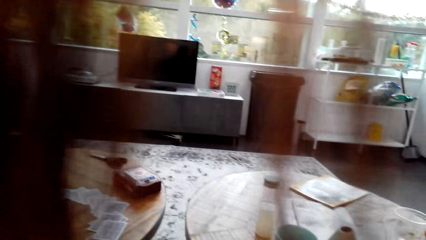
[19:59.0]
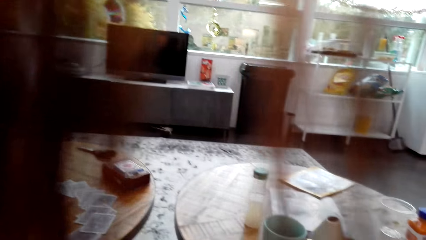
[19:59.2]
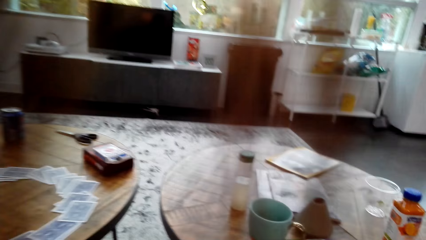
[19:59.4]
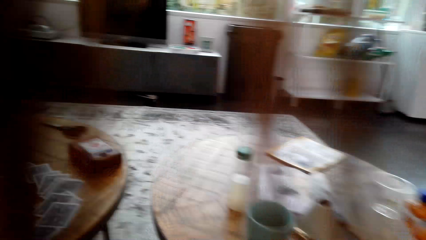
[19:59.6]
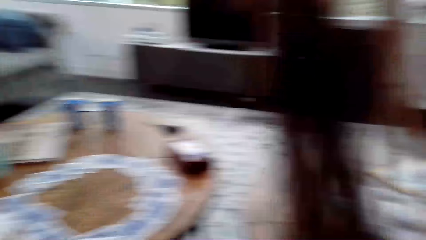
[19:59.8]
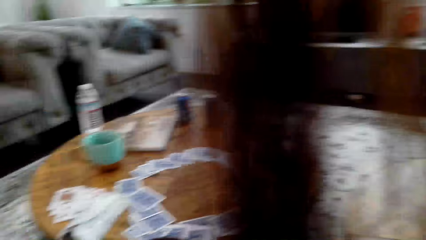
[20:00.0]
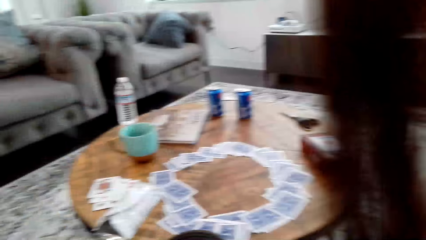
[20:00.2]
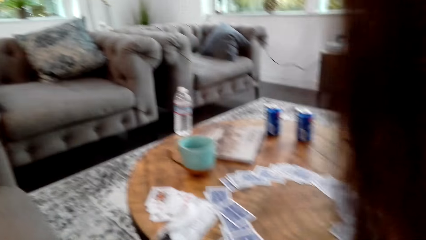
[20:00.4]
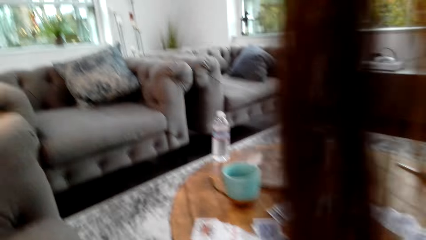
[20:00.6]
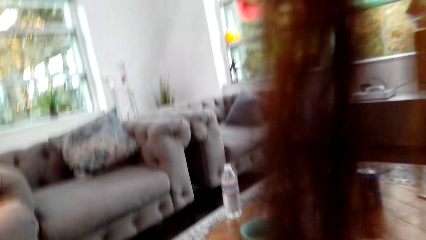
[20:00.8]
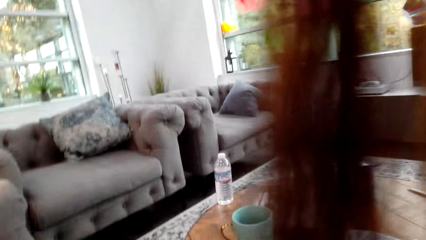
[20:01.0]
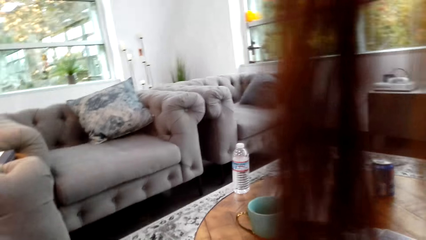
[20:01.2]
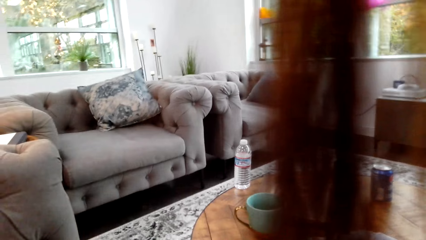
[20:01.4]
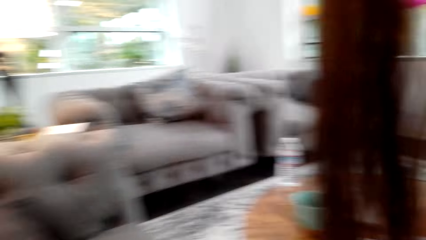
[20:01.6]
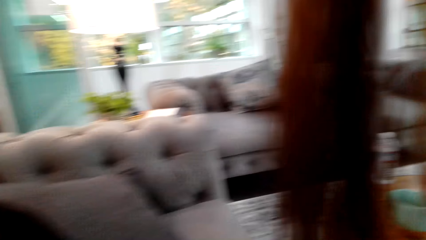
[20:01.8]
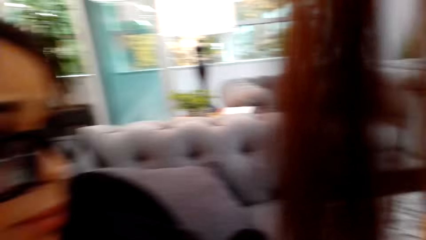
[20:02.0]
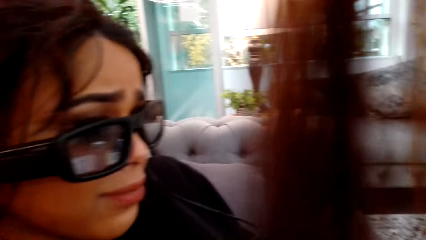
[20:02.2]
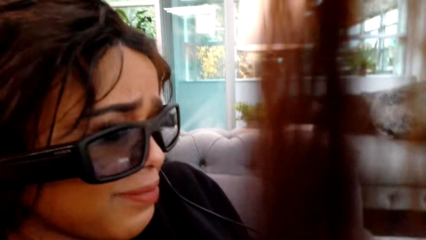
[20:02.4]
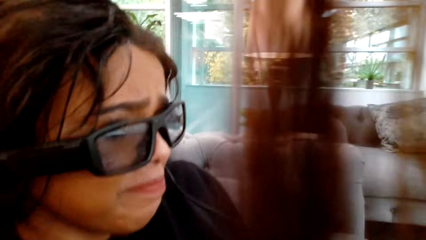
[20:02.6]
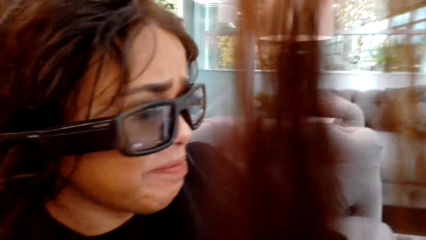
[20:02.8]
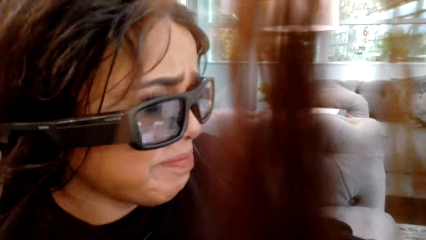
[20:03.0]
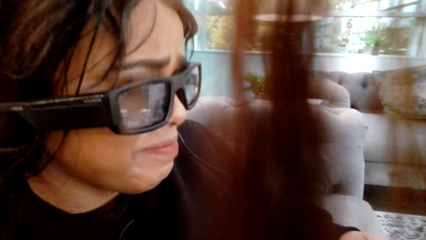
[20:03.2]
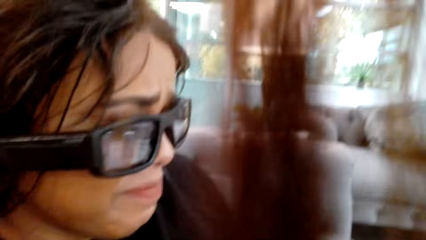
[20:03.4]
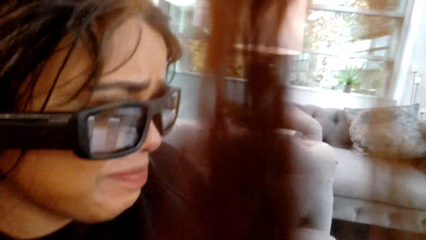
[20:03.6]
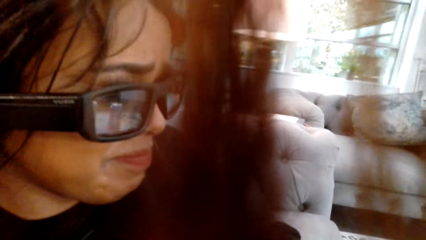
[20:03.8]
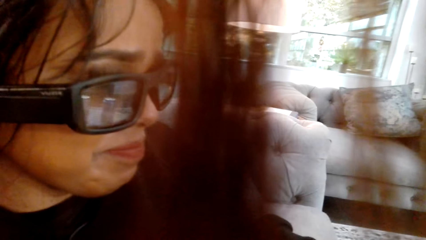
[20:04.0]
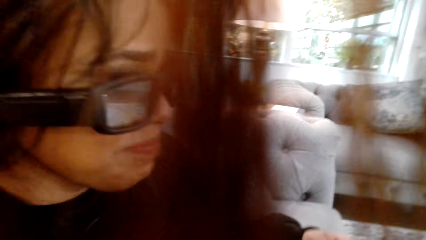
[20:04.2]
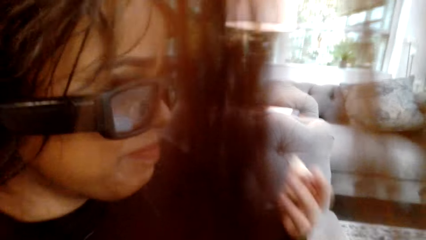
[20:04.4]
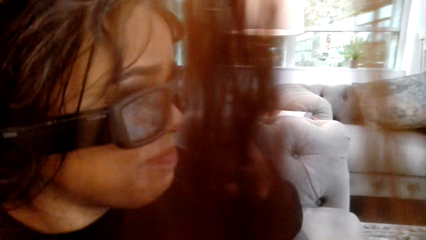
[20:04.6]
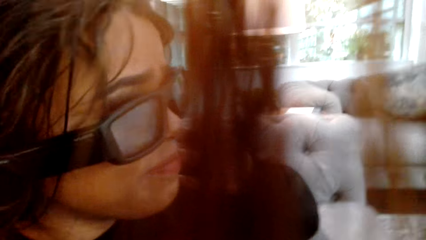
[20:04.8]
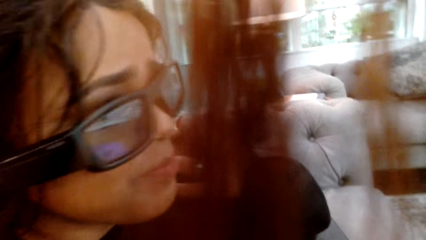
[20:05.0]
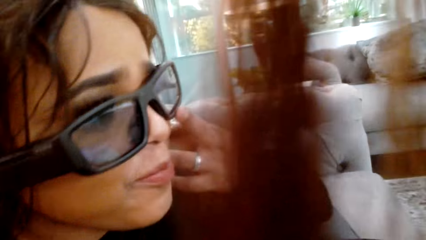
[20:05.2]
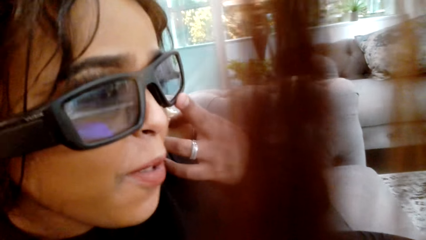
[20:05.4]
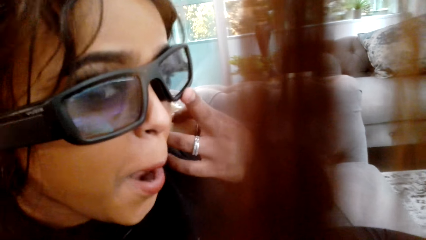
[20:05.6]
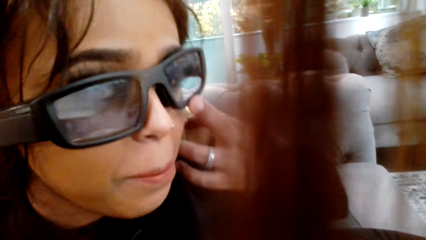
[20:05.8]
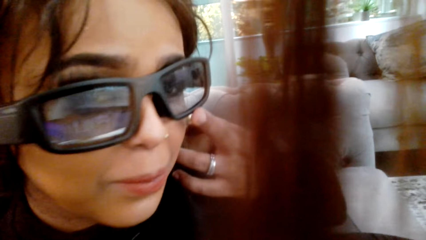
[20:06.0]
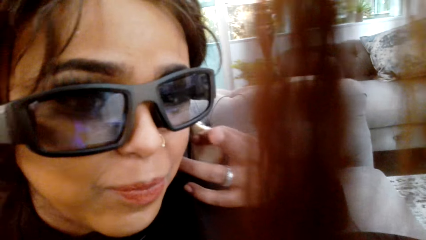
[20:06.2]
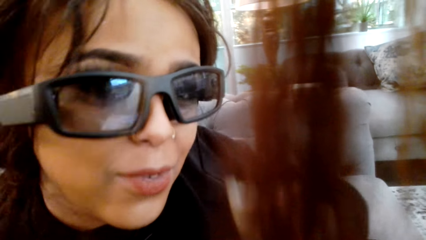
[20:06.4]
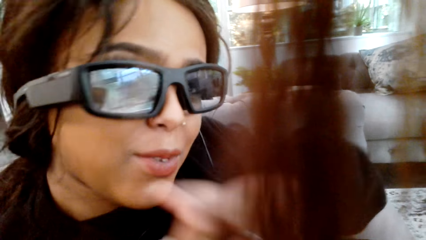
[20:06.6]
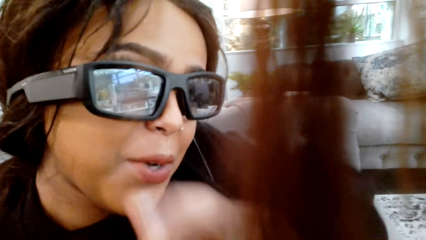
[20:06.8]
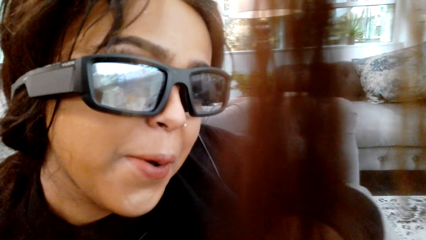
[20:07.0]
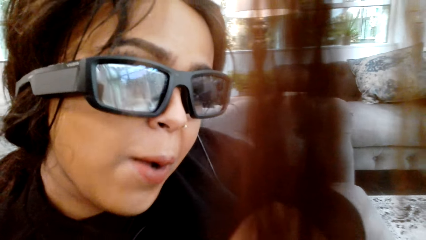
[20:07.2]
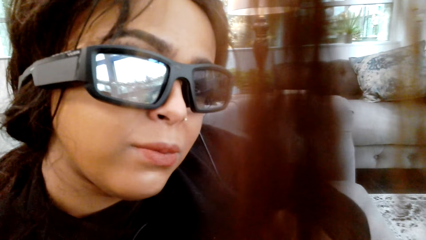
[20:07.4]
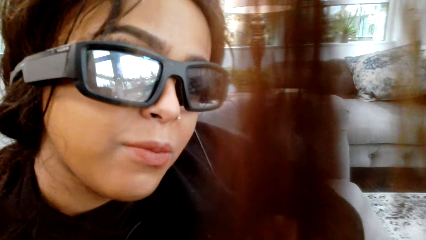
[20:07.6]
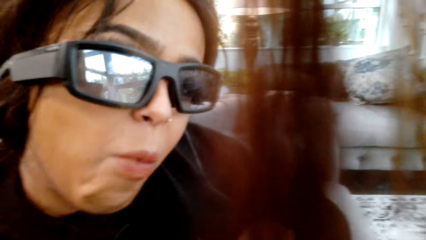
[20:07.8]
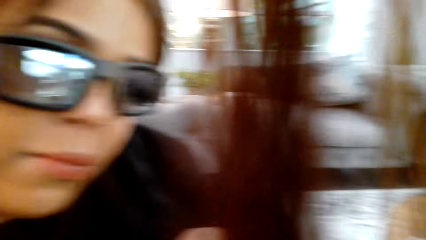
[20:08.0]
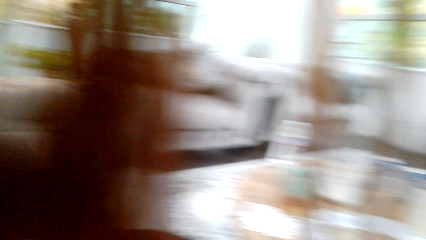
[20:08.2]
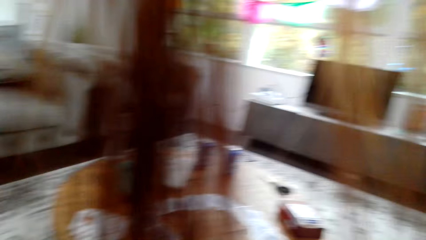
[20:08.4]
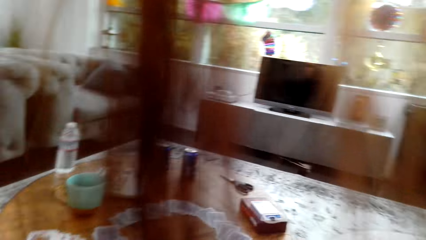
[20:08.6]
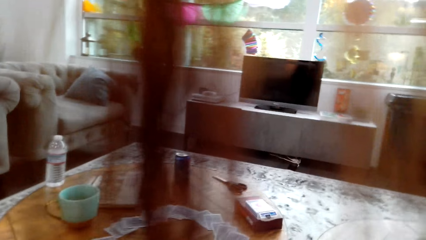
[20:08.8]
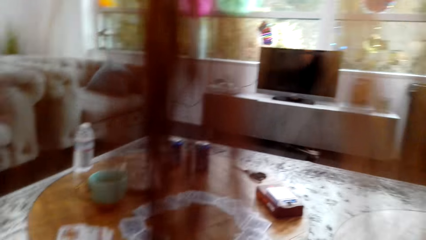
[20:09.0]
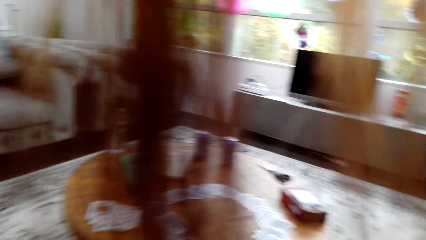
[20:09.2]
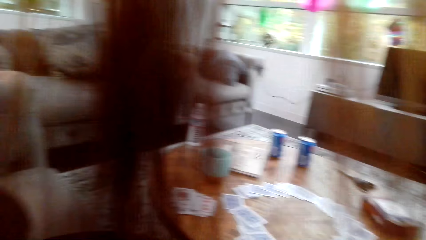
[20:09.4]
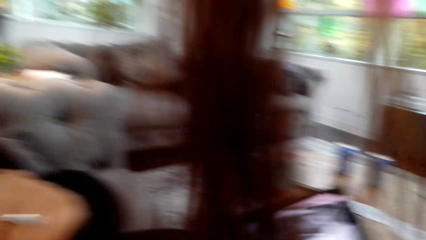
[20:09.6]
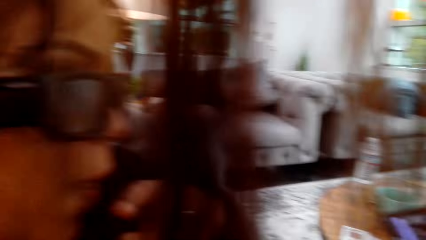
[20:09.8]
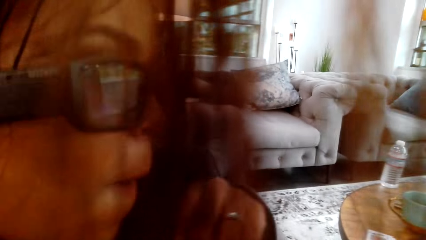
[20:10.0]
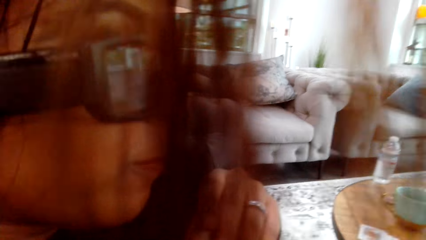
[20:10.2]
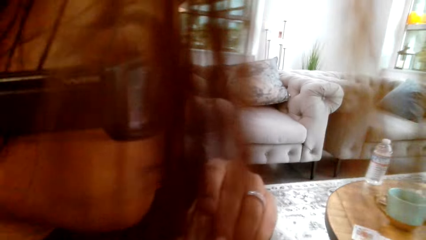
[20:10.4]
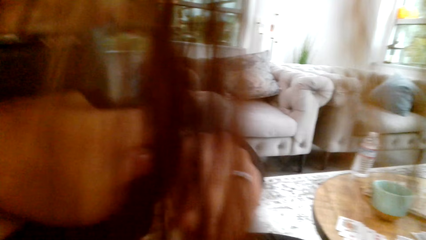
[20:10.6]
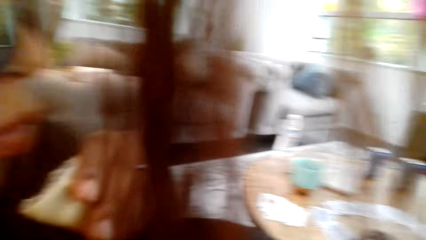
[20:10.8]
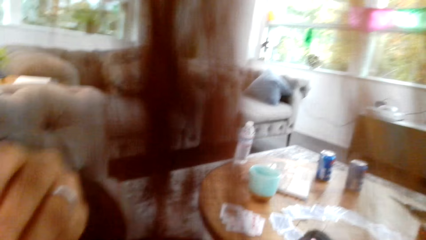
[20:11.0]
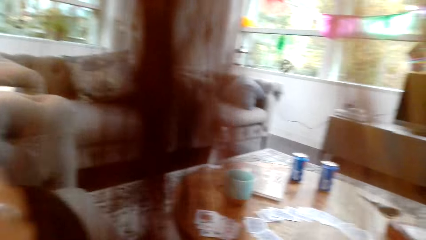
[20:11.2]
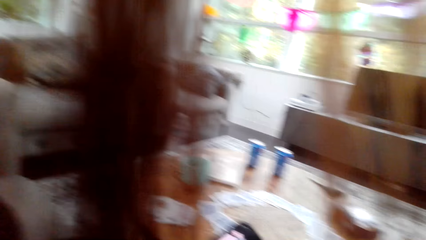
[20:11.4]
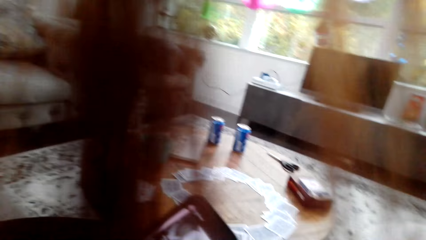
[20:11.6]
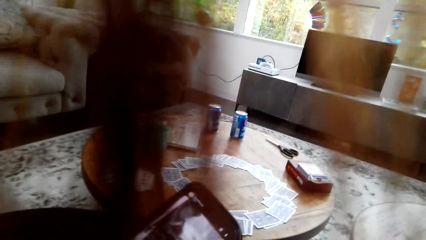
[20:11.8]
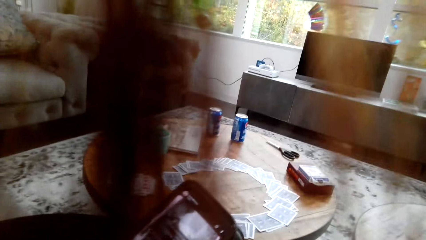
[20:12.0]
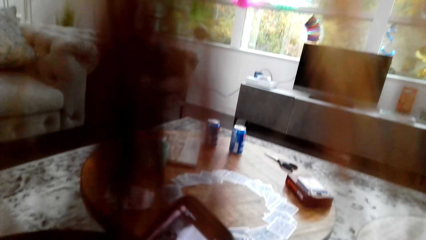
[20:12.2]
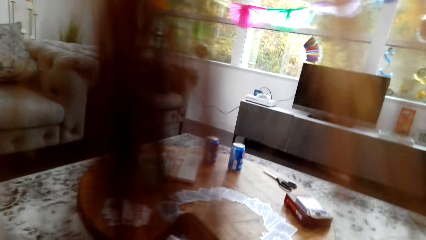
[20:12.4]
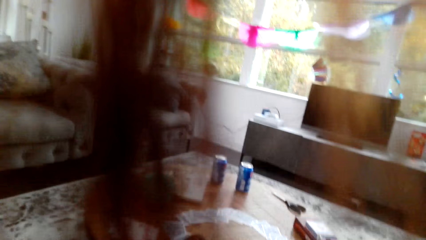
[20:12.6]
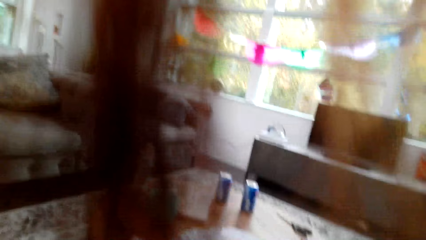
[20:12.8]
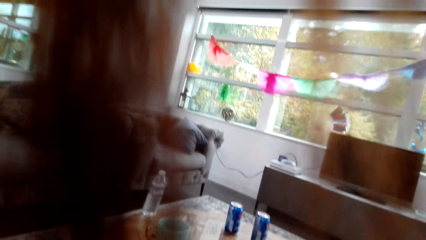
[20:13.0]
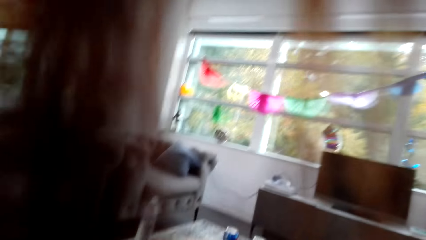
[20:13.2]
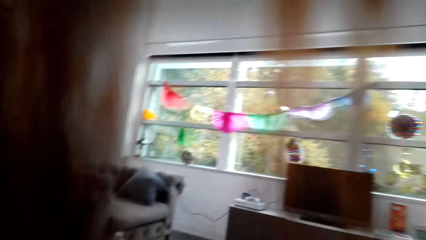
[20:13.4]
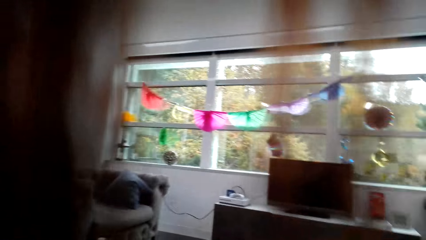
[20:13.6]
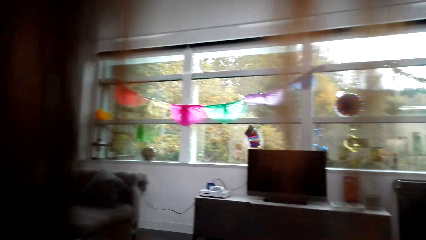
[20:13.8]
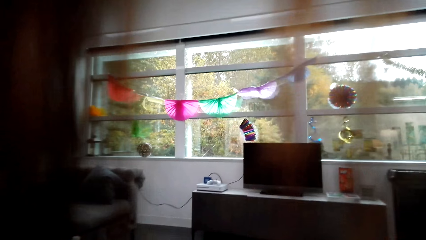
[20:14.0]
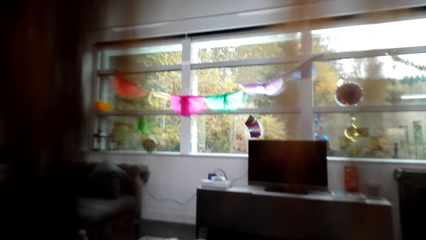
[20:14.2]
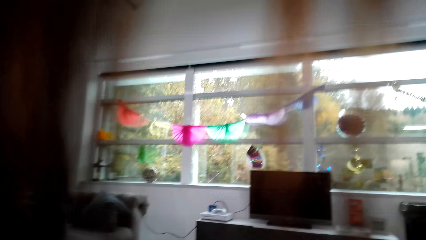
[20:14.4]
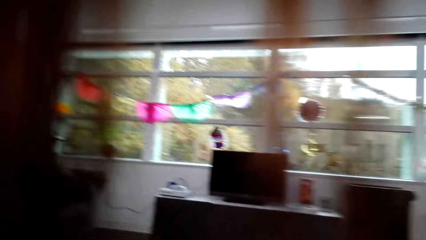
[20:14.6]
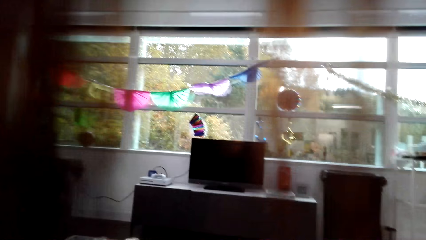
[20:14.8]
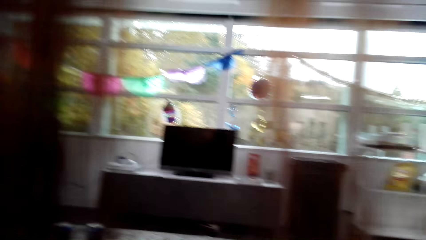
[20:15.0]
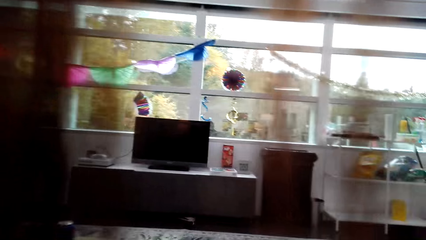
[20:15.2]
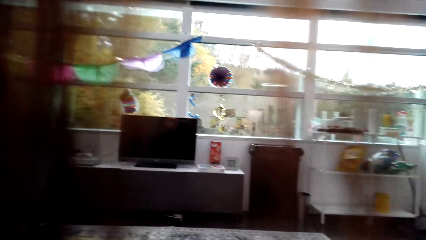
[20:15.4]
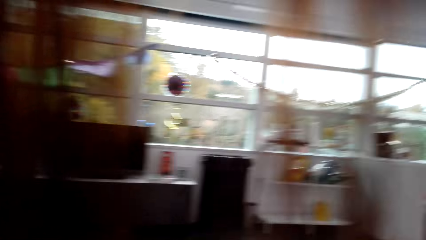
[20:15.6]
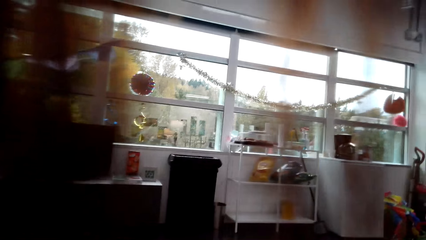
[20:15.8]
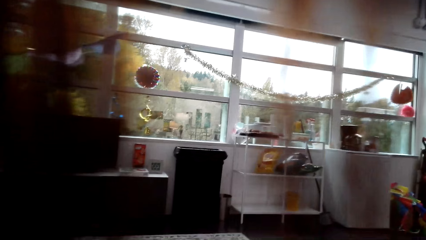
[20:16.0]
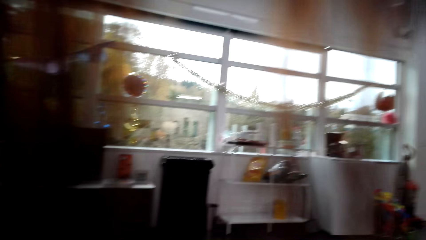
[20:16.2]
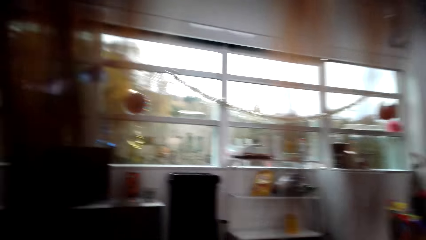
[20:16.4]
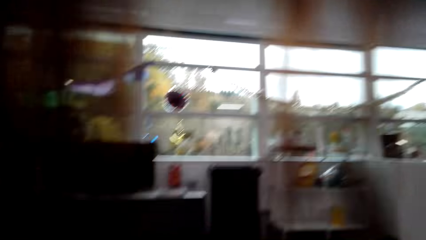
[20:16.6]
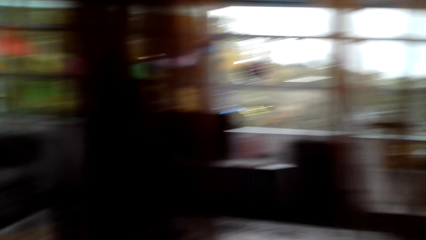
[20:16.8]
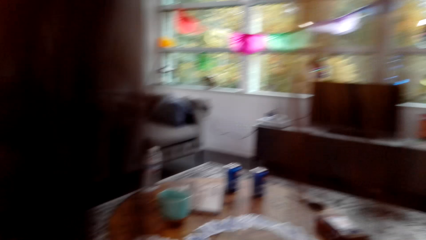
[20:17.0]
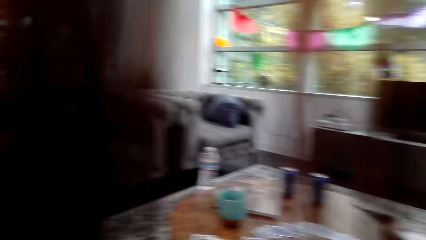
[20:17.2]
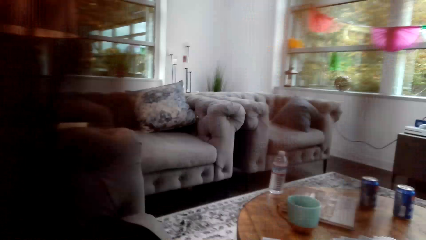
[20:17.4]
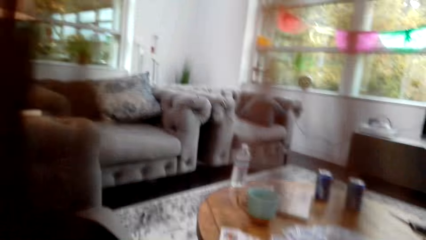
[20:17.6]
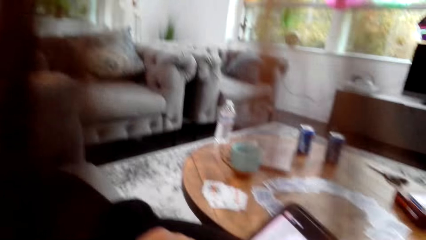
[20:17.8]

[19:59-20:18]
The camera wearer looks around a room. A lady looks around the room. The lady adjusts spectacles with her hands. The camera wearer converses with the lady. The lady interacts with the camera wearer. The camera wearer looks around the room. The lady looks around the room.
